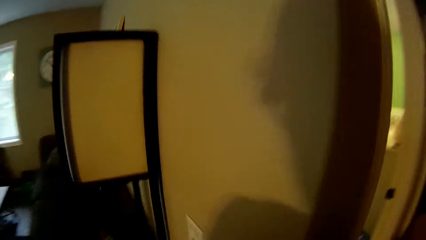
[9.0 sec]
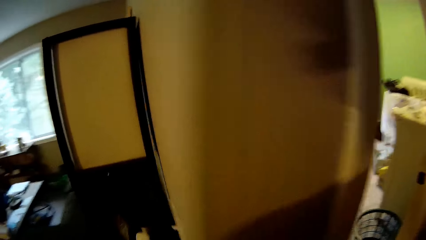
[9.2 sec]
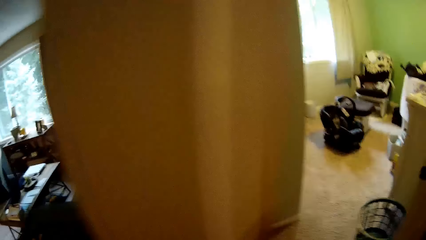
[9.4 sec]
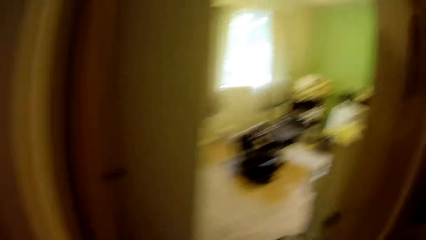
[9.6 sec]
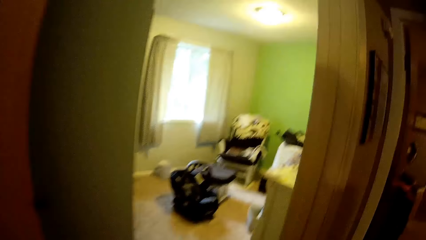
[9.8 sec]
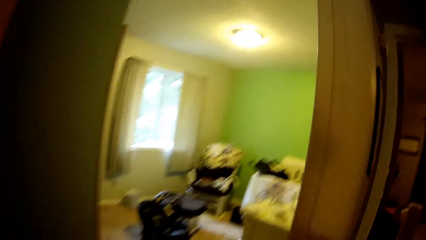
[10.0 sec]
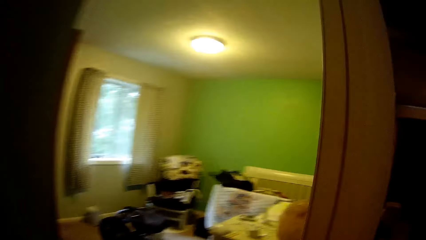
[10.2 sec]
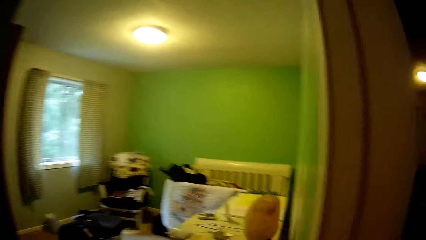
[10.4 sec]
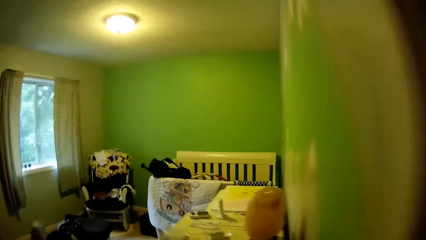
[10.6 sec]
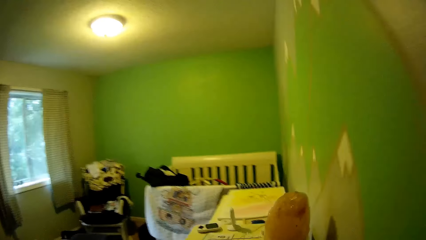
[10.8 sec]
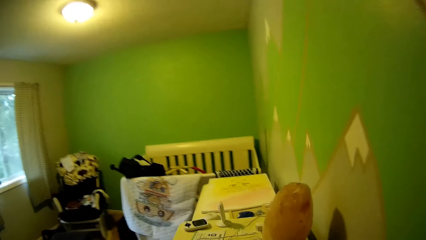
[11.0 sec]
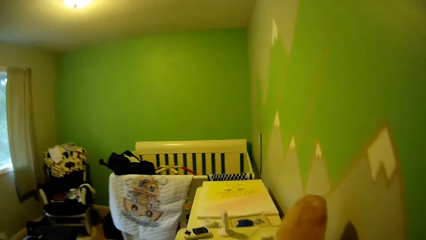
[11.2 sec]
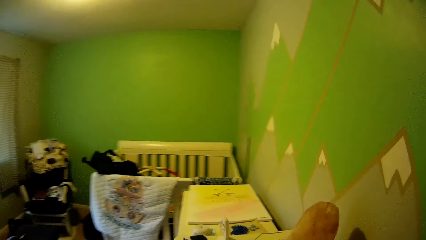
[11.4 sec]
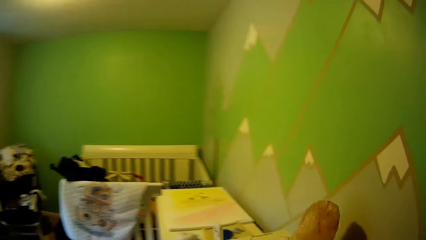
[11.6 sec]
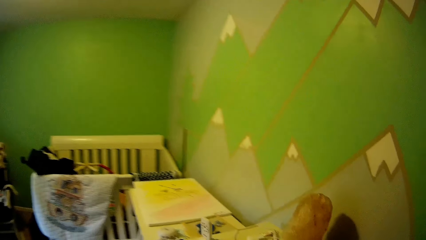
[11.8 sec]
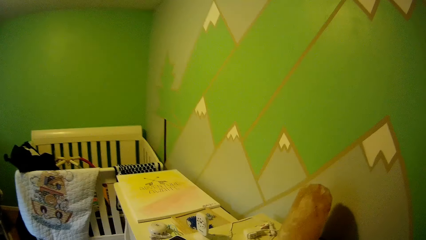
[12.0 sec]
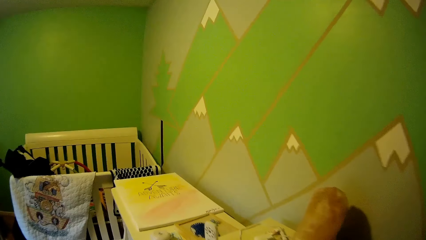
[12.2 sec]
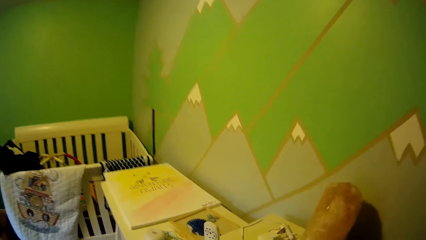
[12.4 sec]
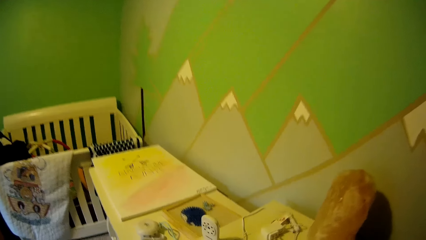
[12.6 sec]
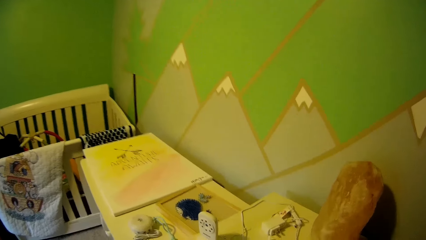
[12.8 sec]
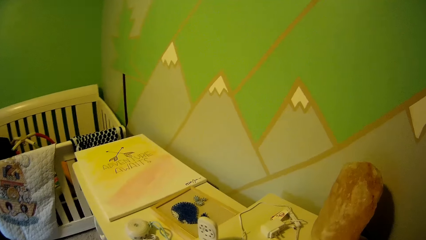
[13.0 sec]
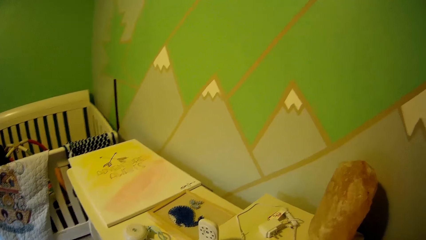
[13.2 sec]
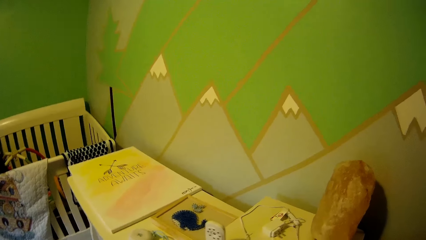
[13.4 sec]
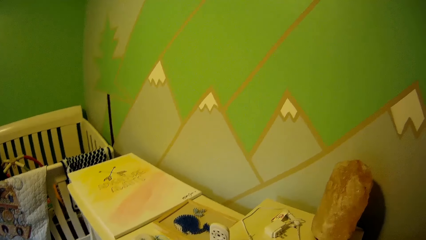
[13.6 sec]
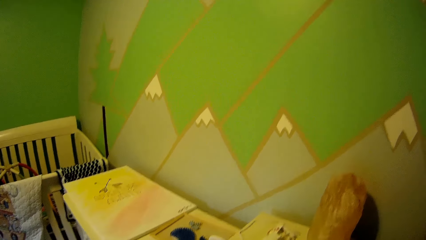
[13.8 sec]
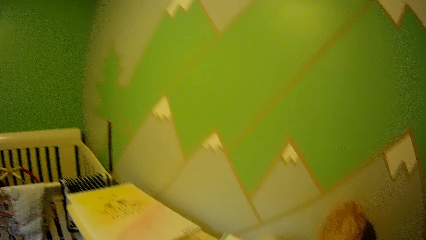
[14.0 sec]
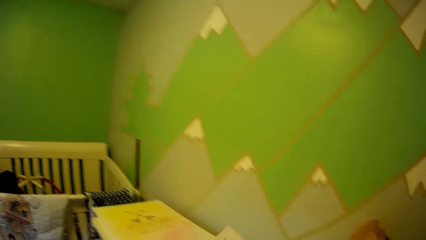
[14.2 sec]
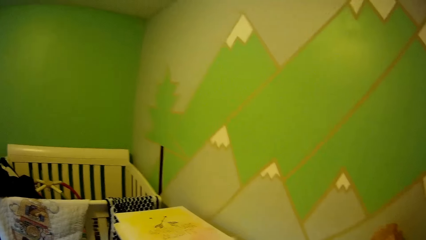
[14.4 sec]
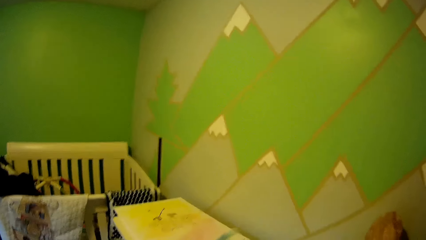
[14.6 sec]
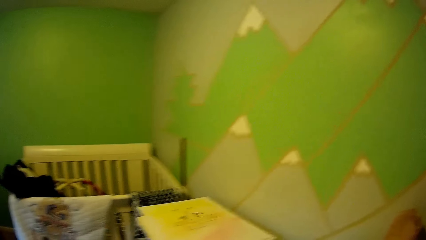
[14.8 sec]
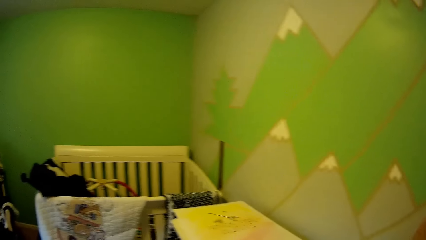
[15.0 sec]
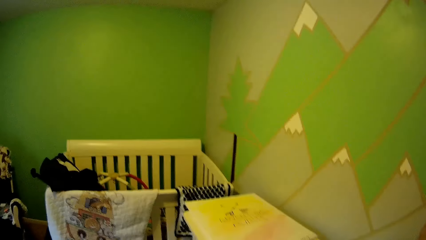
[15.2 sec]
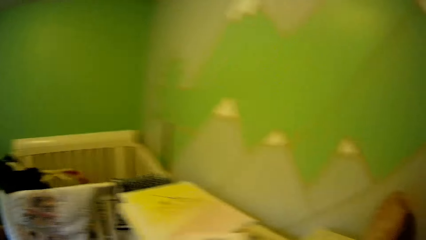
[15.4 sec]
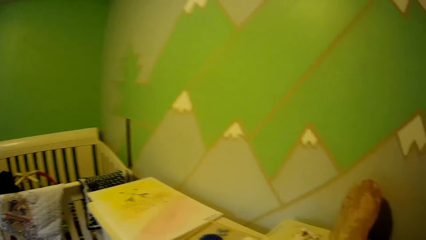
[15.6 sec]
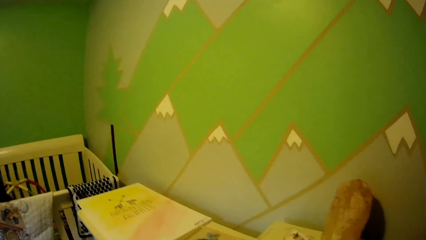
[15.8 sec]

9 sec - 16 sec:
The camera wearer walks to a room.

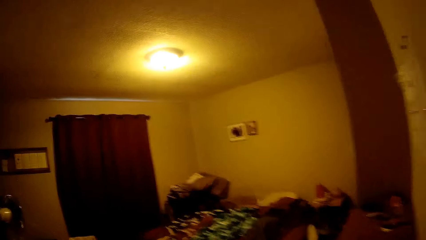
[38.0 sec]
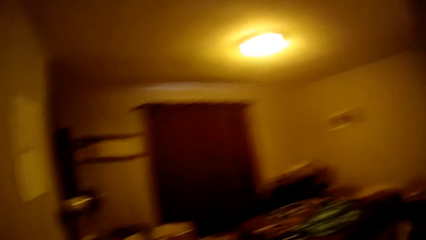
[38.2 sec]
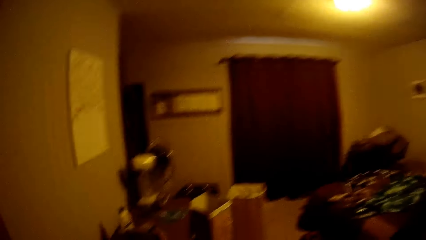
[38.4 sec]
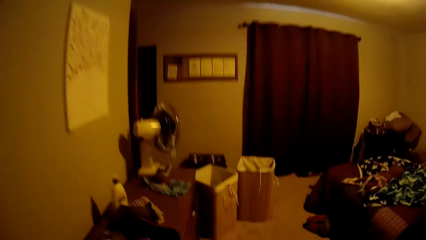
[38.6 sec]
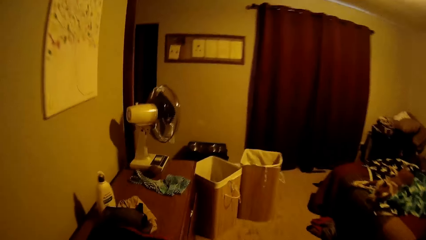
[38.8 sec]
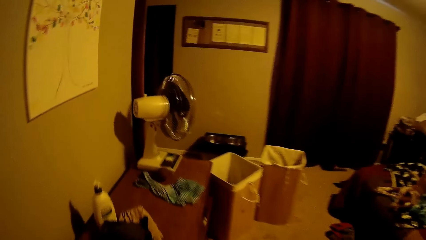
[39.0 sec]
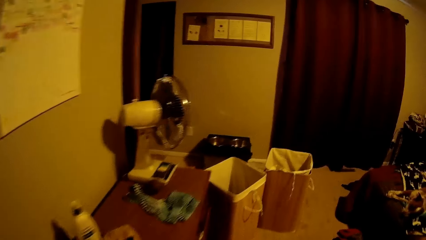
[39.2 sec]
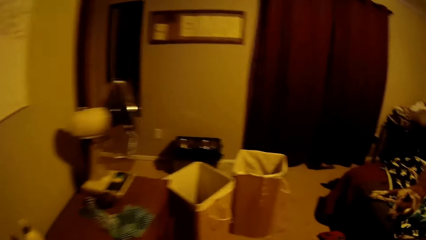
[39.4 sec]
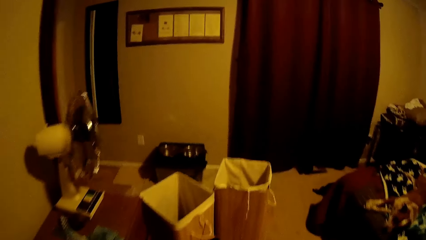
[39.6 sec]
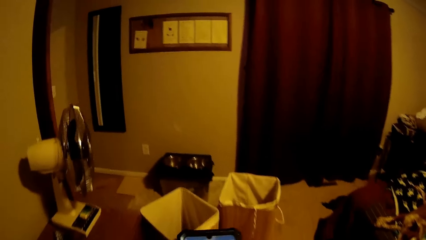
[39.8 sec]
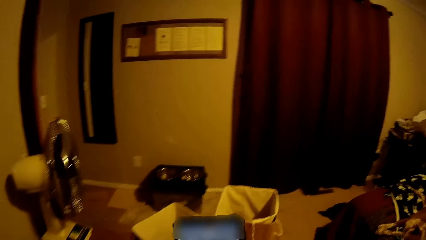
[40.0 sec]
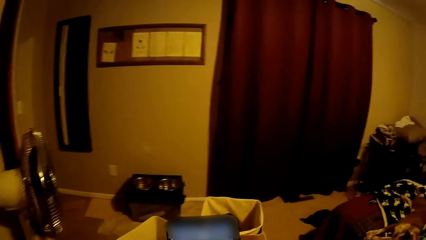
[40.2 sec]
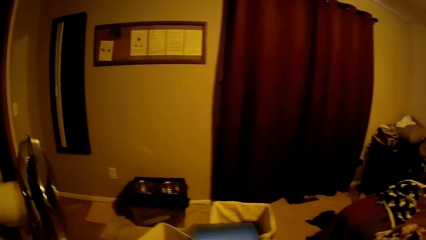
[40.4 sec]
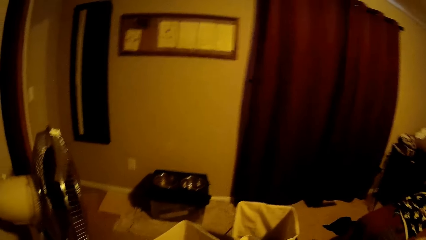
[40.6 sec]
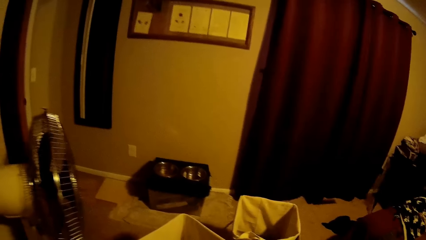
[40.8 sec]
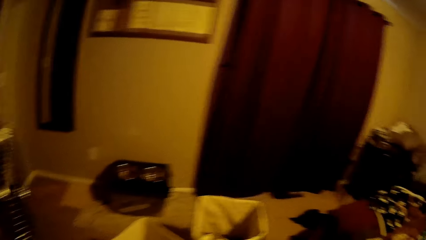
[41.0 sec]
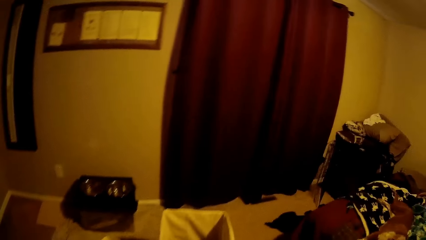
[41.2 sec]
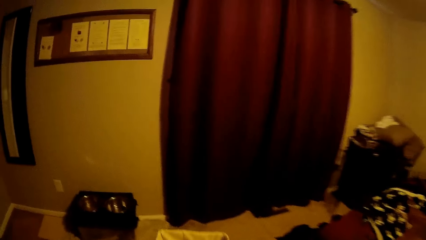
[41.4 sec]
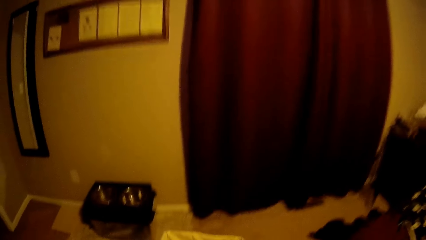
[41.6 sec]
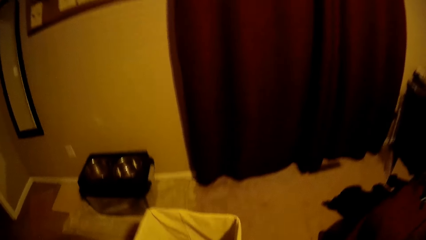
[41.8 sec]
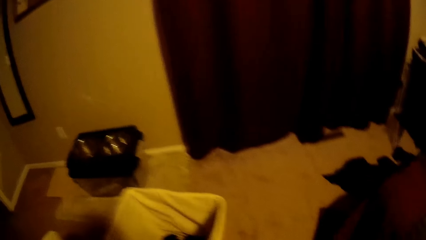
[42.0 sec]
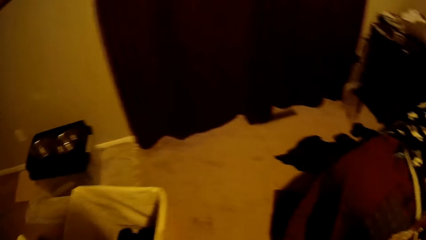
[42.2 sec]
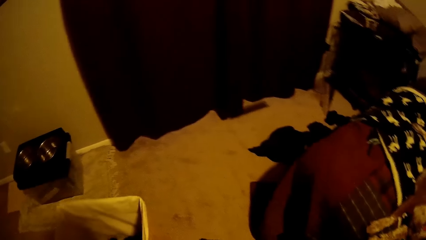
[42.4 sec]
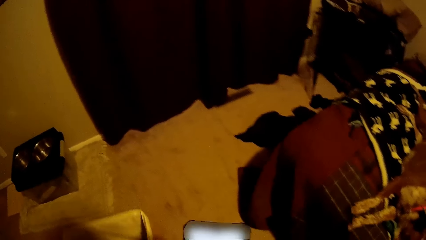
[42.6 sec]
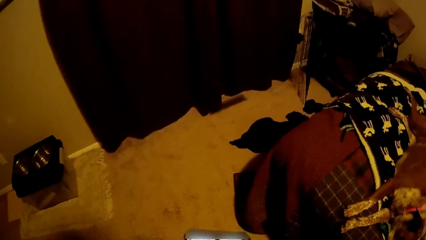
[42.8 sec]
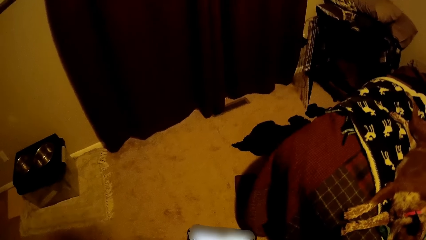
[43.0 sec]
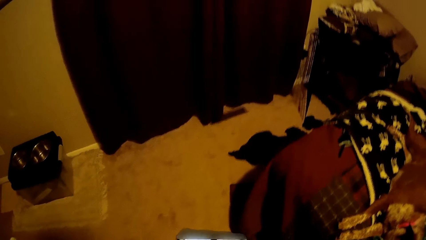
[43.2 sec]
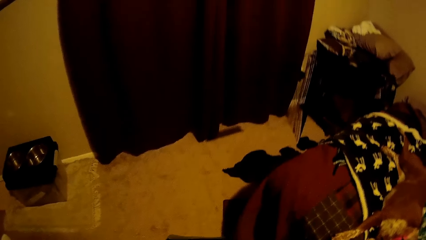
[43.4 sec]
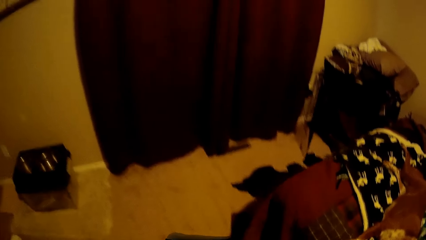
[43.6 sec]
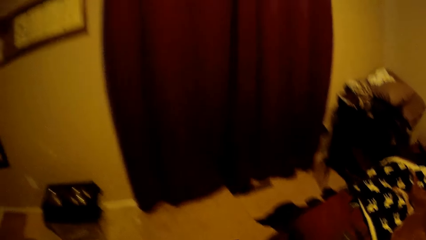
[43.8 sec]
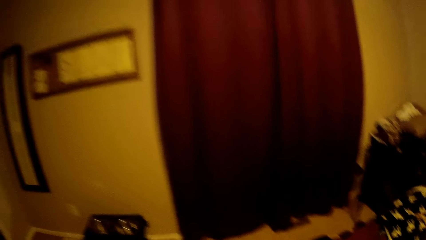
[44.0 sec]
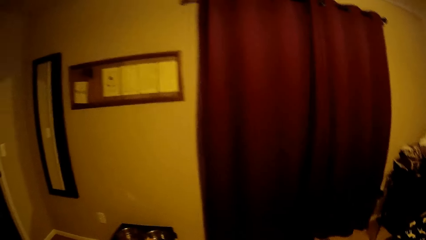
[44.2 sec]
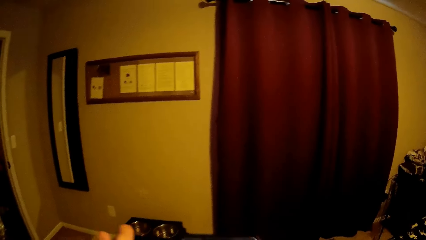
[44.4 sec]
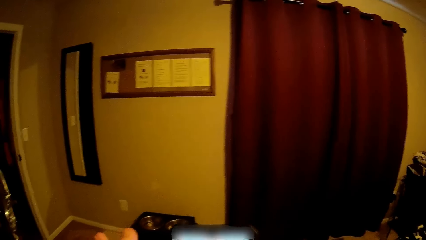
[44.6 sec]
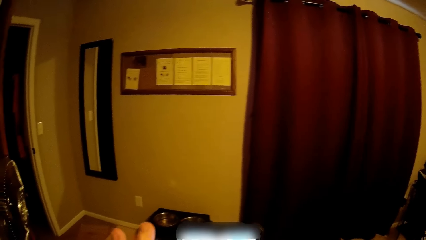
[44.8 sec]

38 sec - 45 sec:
The camera wearer touches her phone.

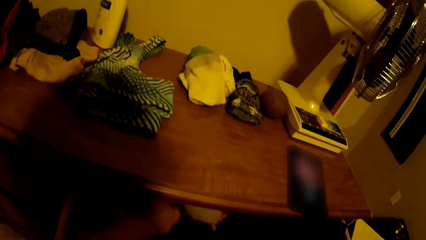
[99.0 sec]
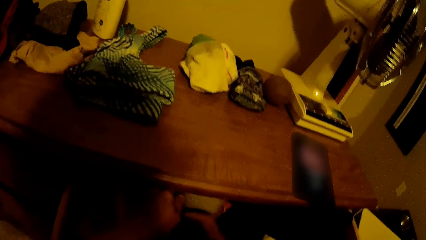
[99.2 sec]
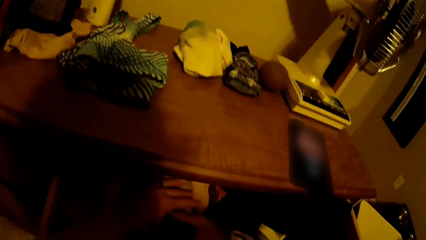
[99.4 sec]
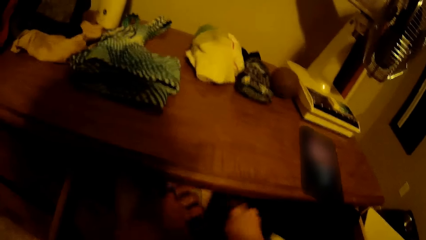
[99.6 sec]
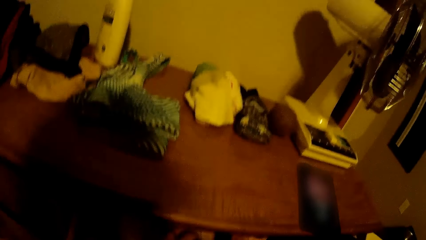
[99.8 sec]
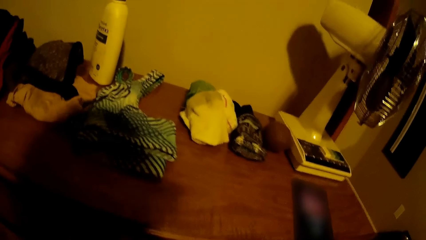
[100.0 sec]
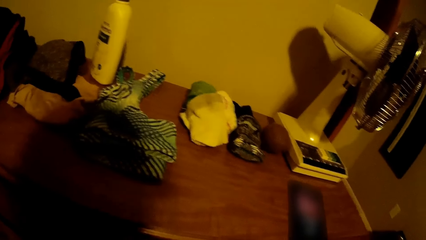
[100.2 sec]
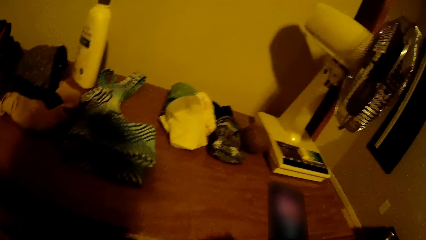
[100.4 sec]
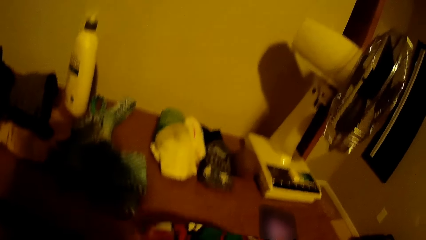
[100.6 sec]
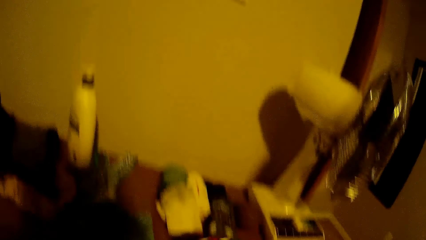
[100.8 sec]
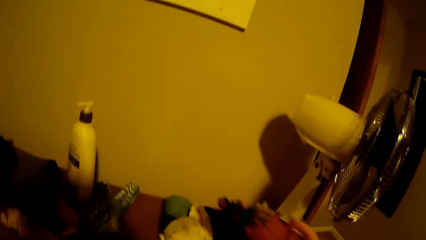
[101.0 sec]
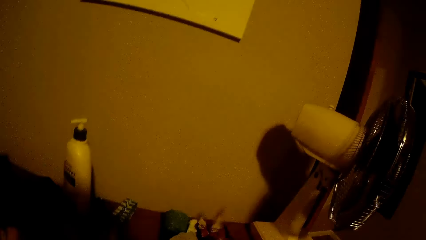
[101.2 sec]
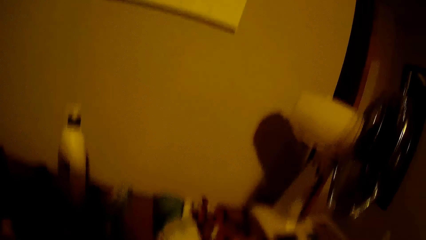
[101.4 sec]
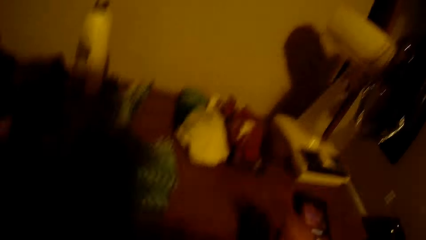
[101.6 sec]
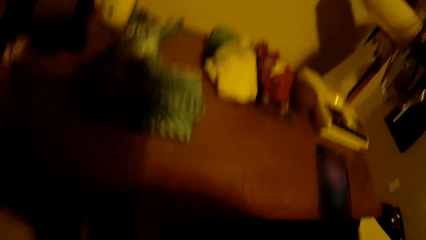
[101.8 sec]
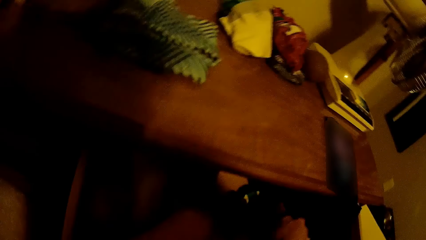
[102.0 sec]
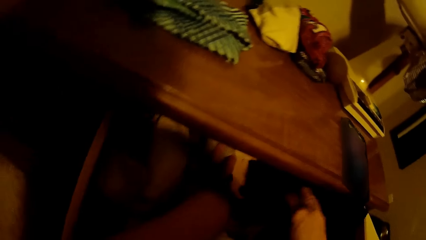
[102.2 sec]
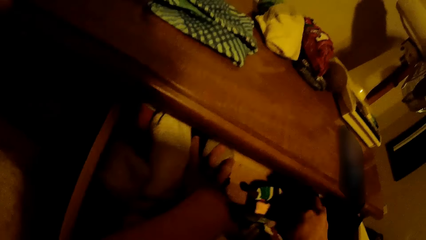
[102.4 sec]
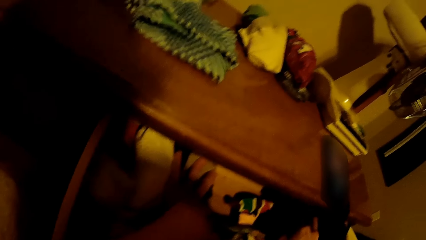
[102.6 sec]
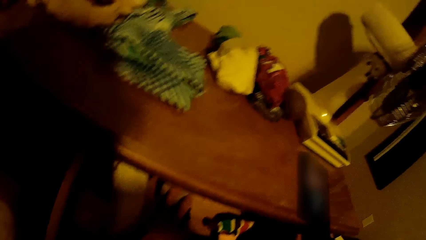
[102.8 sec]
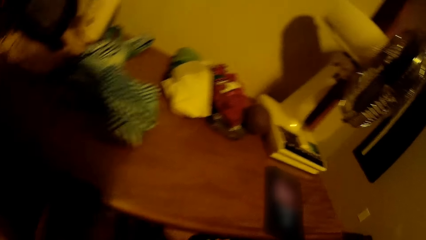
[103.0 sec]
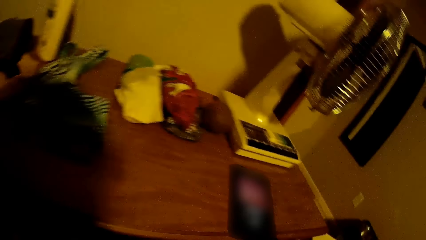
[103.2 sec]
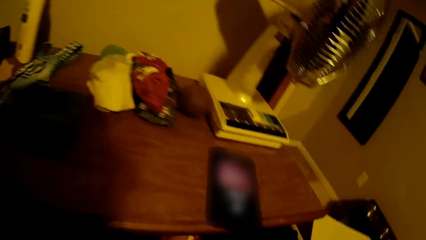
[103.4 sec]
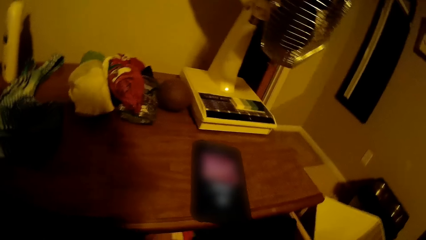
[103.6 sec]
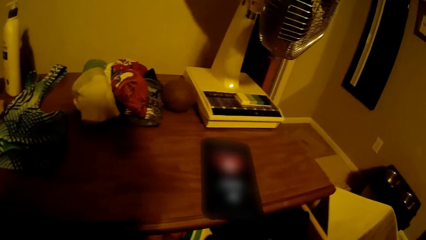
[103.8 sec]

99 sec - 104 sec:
The camera wearer drops a cloth on the table with his right hand. He searches the drawer for clothes with both hands.
